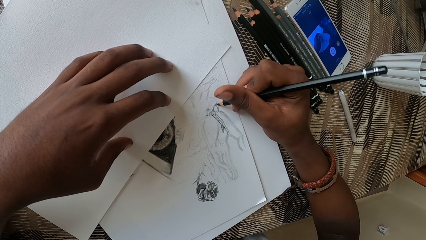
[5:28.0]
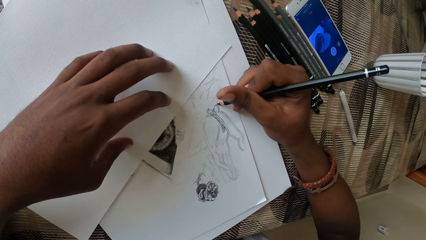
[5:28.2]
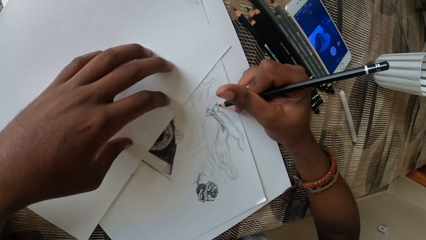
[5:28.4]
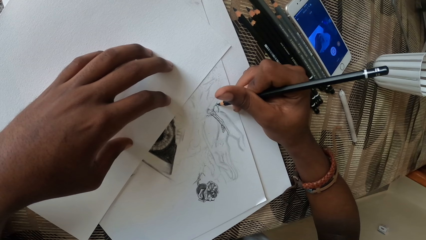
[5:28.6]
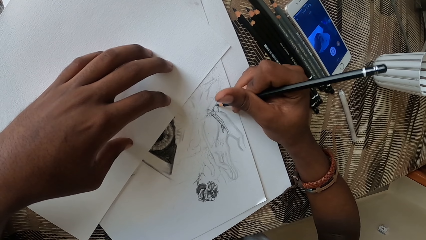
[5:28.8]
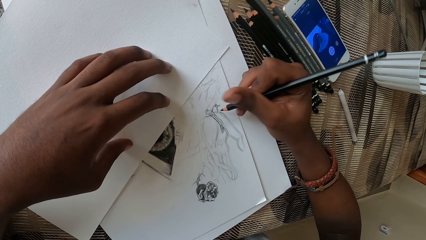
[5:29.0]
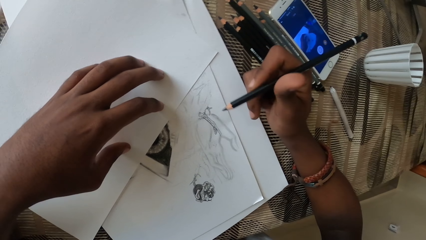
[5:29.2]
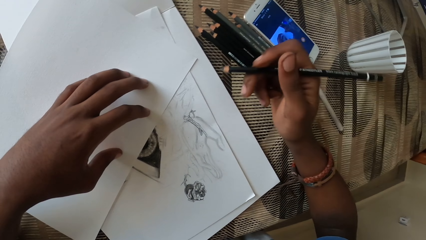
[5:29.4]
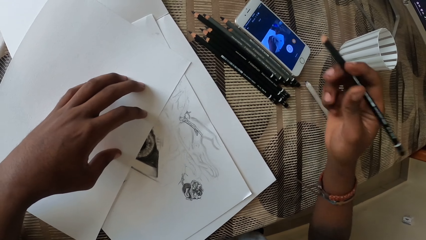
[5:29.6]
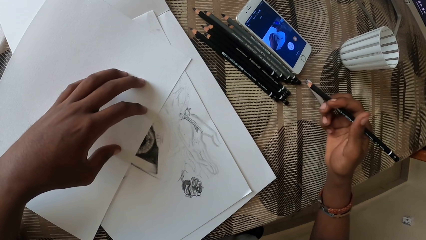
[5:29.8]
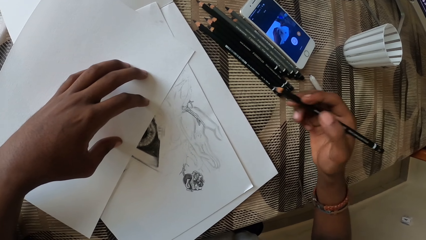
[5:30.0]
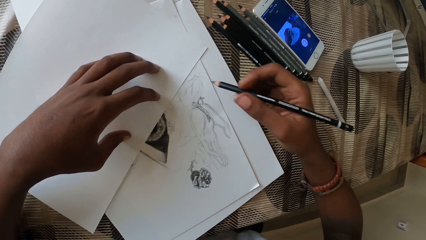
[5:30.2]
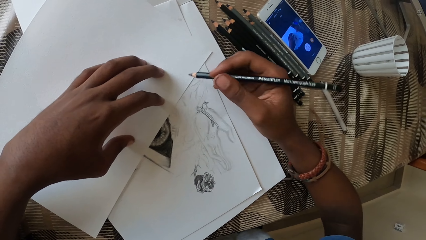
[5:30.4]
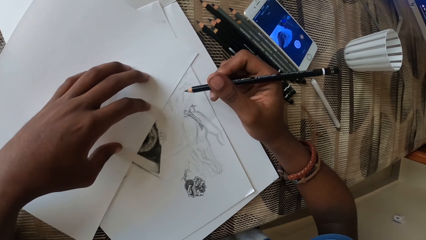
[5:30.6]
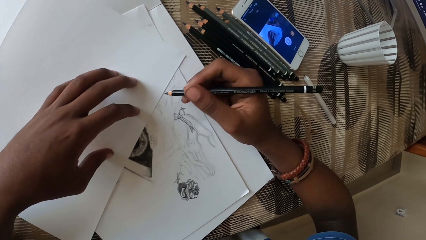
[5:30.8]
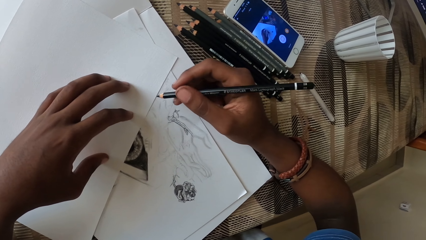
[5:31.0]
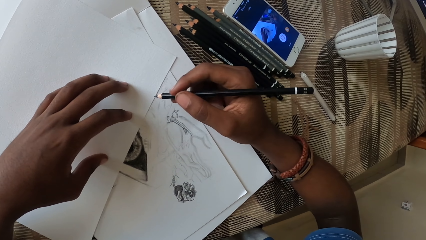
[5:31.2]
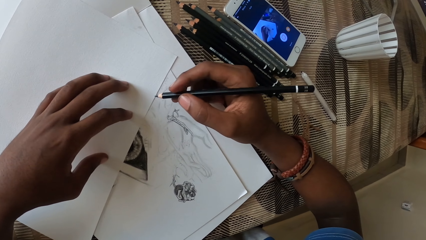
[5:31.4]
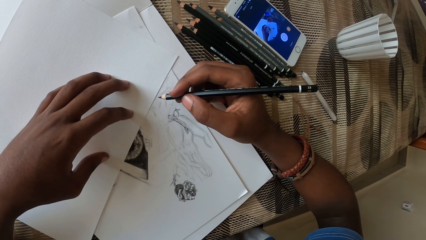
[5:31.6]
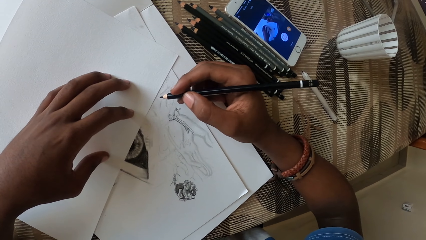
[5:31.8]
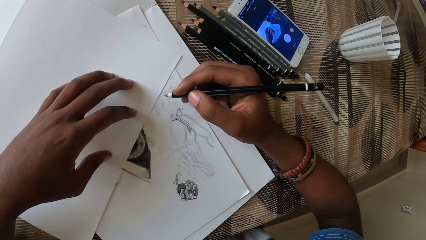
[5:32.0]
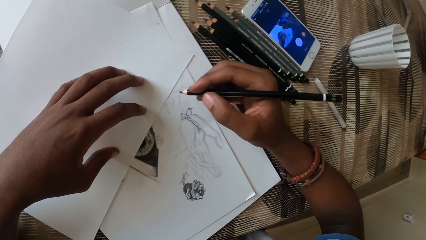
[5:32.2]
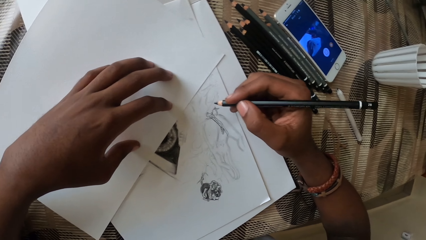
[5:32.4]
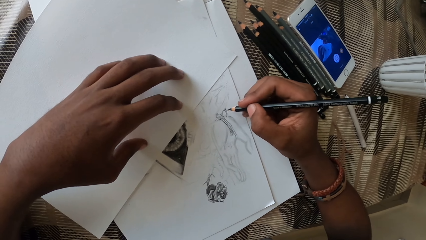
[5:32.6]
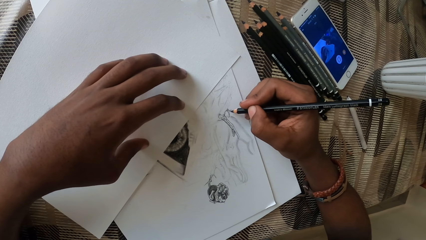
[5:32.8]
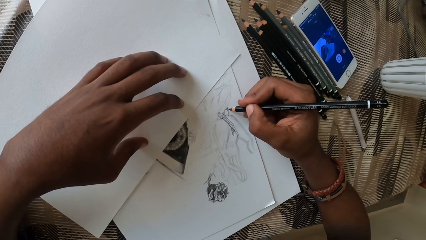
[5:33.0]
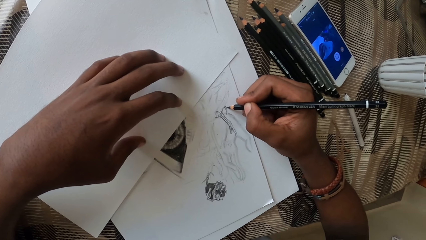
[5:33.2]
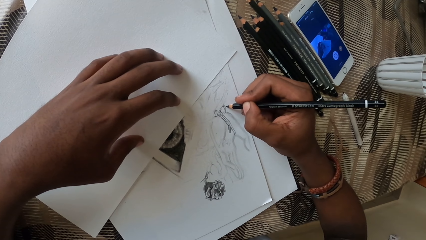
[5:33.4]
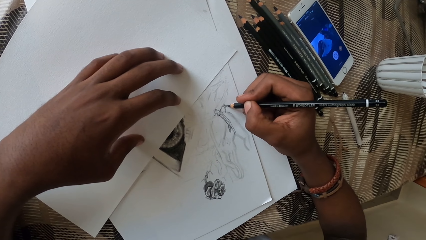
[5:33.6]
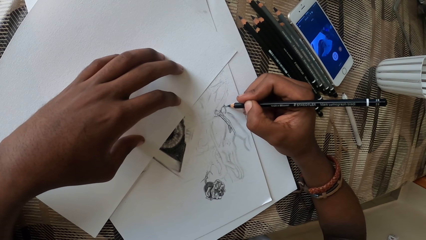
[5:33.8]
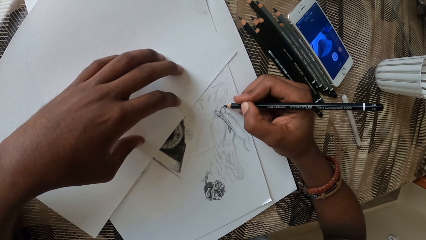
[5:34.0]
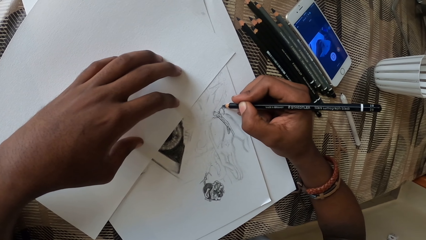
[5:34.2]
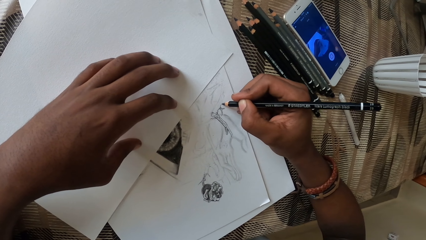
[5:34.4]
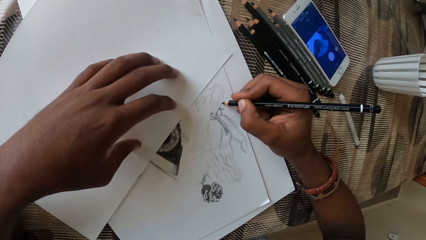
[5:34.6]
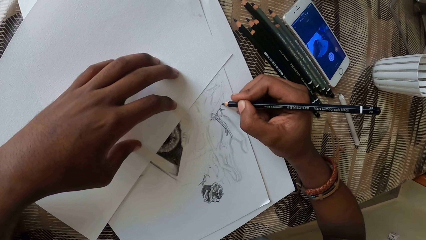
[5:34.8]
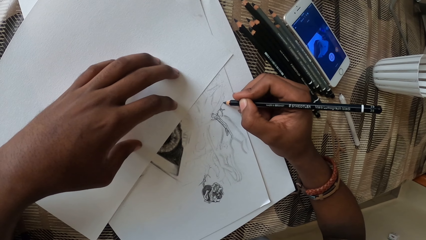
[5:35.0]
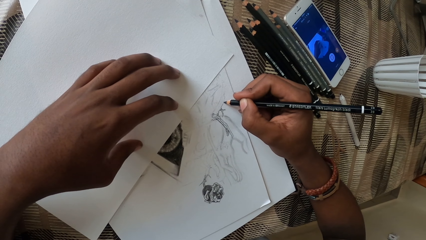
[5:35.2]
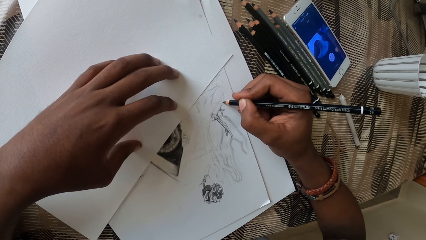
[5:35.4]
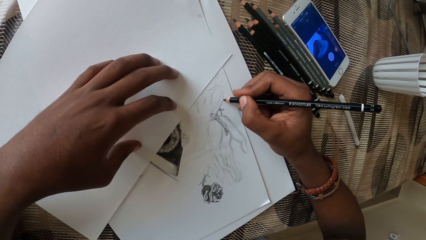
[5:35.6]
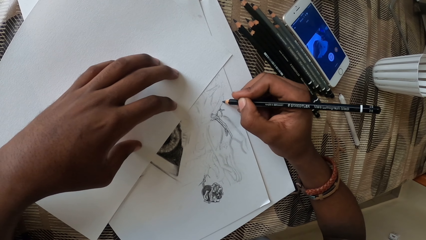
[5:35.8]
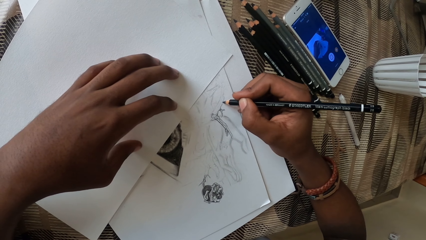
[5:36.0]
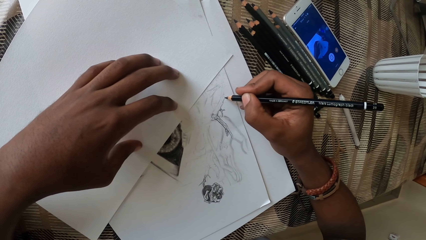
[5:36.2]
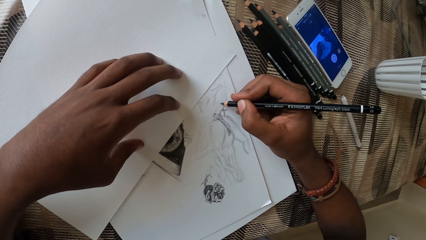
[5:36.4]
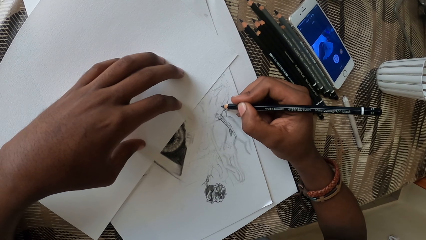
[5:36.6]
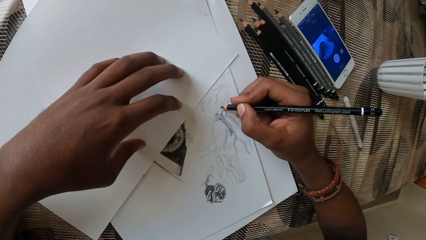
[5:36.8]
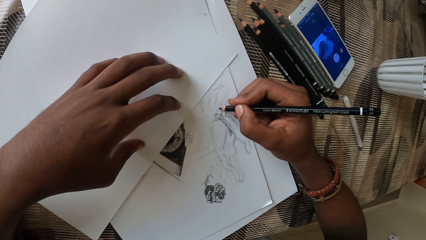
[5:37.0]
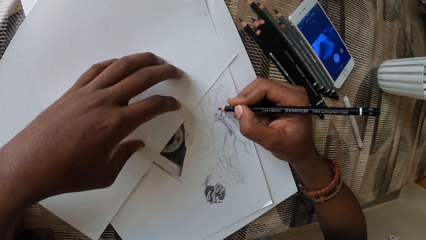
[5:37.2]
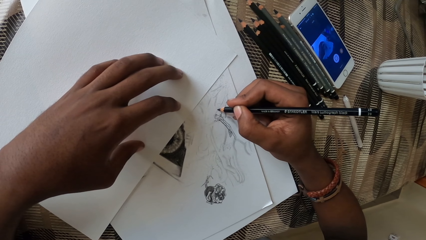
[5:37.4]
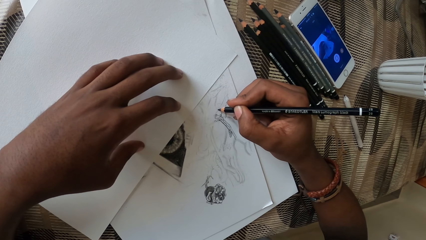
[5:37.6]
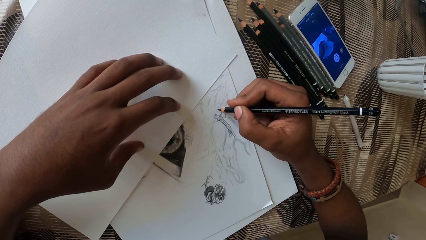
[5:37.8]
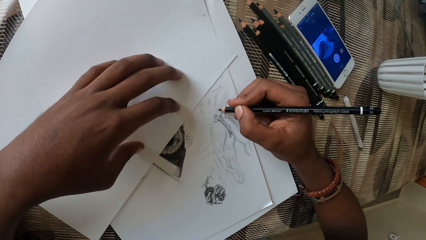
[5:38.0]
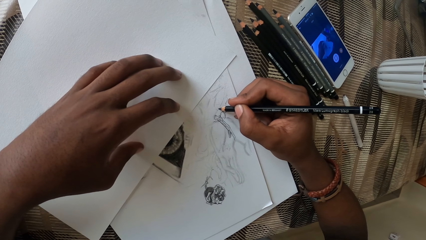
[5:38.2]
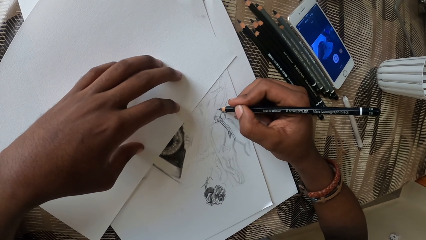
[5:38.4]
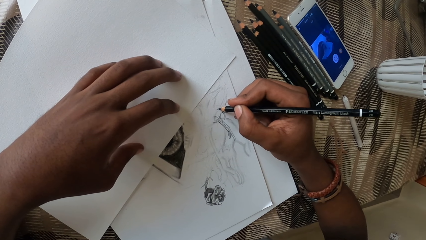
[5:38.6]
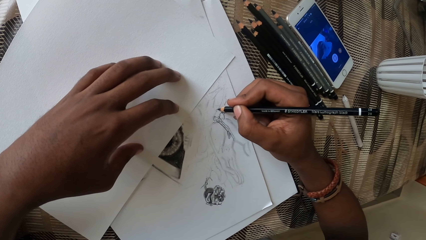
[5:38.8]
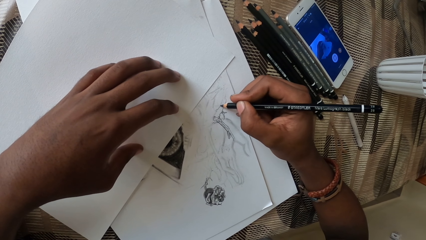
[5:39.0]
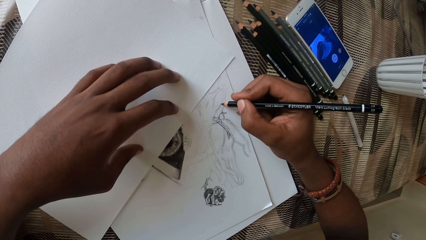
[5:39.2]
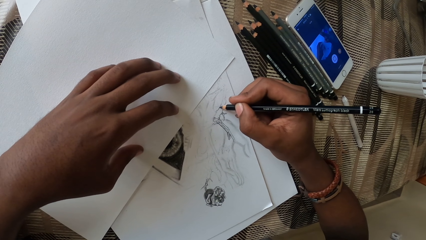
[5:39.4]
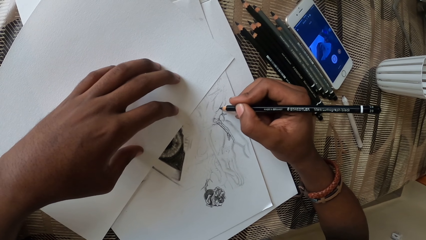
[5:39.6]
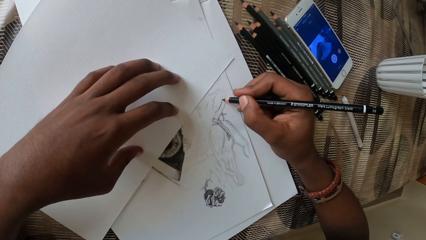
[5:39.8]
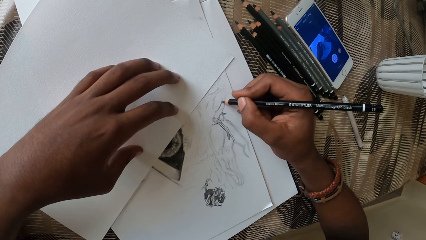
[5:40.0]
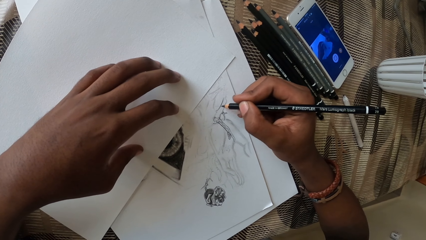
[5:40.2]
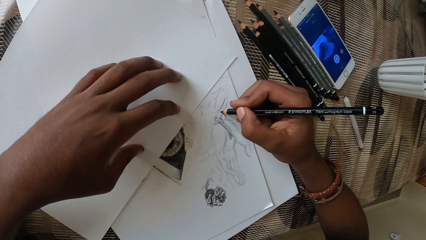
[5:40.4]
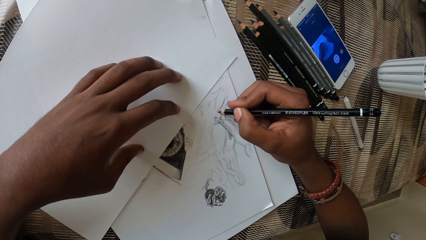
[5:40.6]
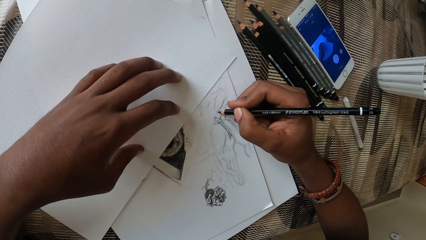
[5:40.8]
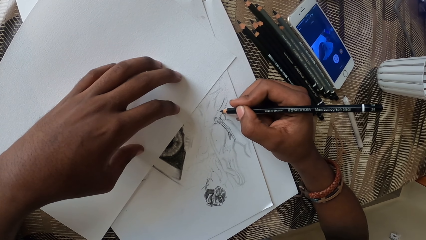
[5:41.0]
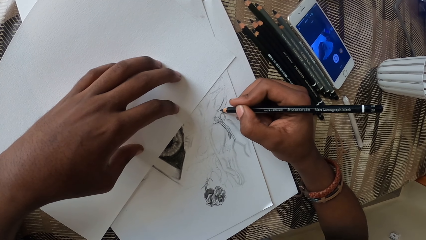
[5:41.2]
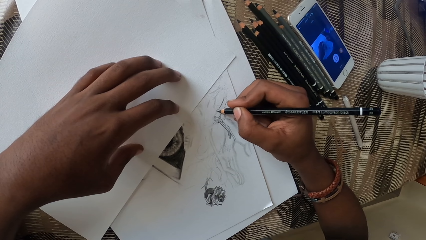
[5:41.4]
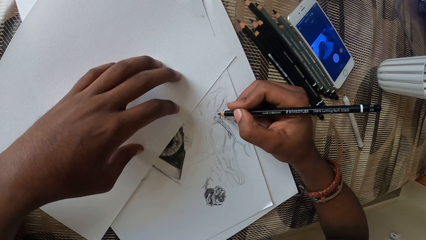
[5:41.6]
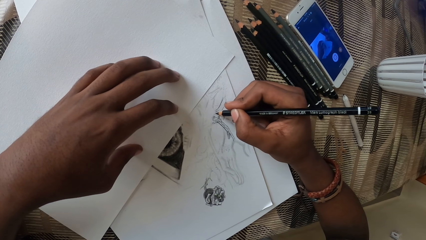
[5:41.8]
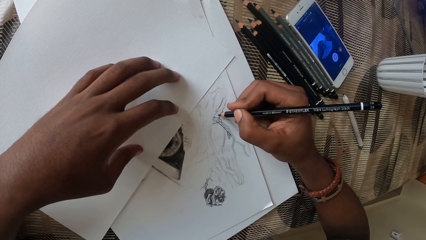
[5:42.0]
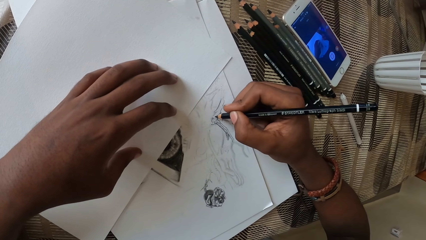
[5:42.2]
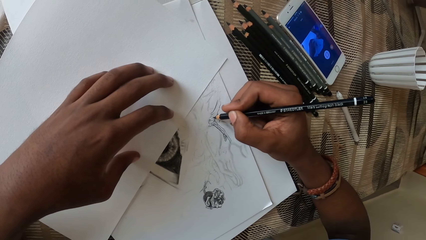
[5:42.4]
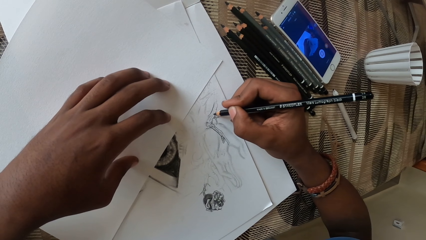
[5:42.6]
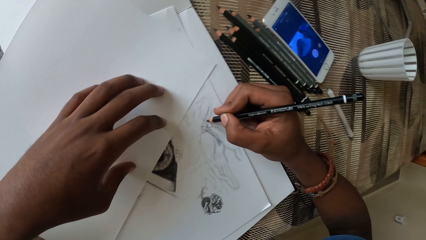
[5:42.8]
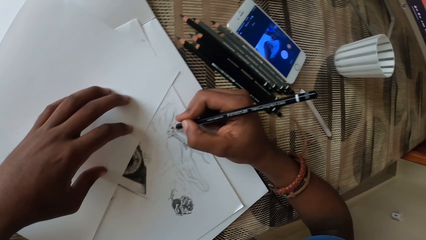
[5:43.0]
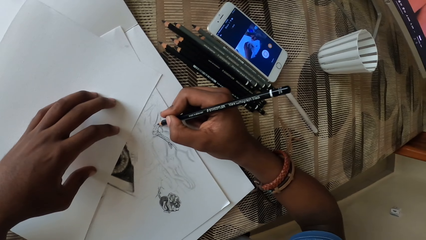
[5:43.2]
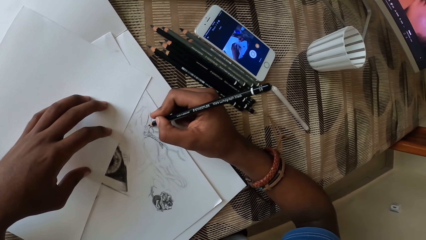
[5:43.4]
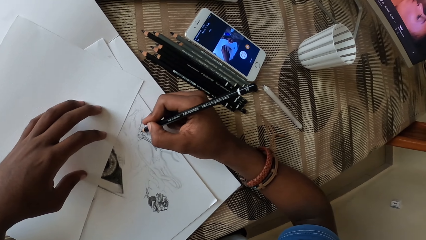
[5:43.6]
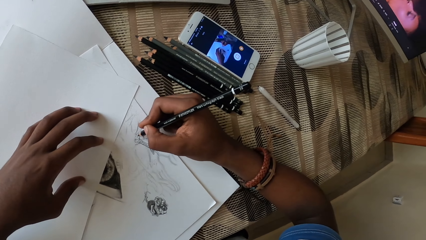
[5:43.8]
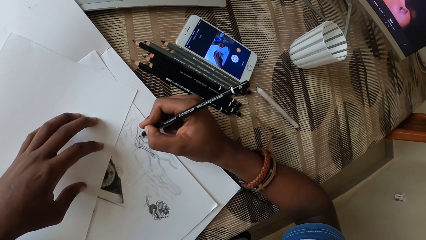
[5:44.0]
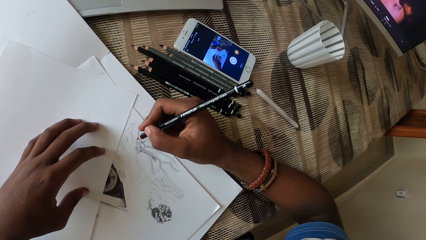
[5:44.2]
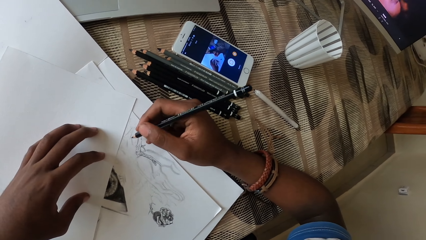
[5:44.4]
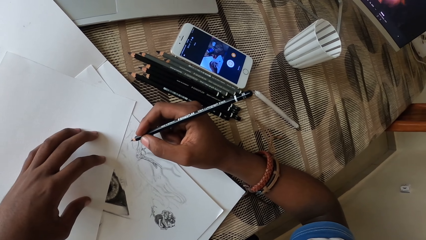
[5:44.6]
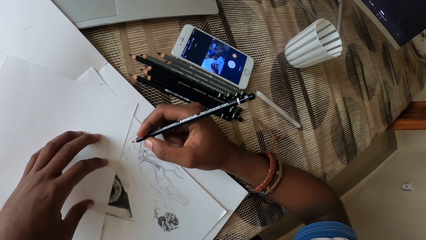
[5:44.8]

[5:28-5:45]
The camera wearer moves the pencil. They look at the drawing. They draw on a paper with the pencil.
